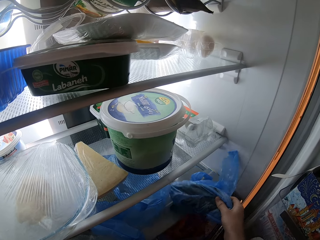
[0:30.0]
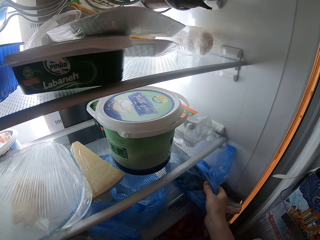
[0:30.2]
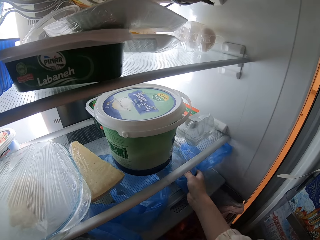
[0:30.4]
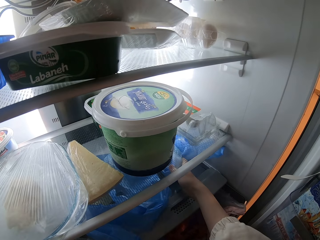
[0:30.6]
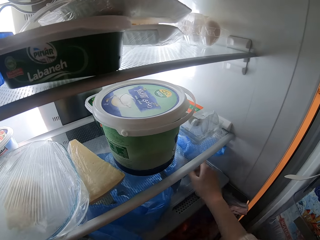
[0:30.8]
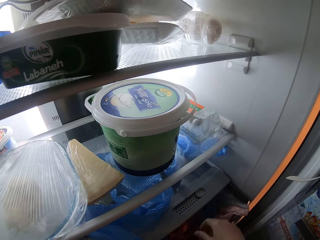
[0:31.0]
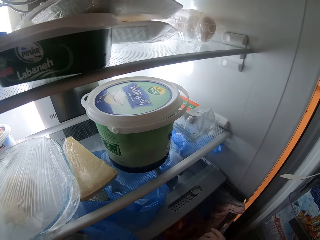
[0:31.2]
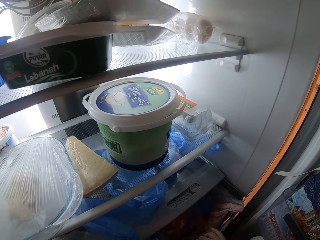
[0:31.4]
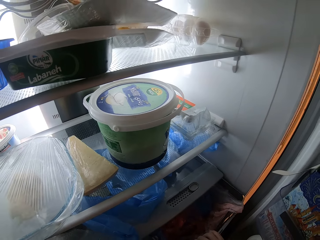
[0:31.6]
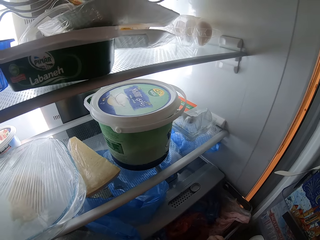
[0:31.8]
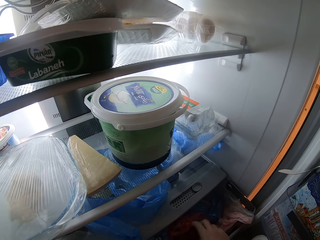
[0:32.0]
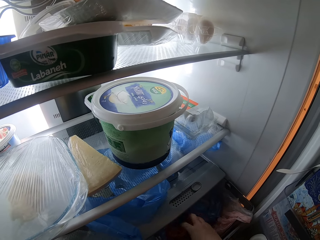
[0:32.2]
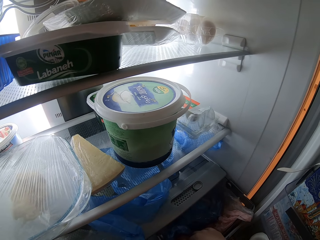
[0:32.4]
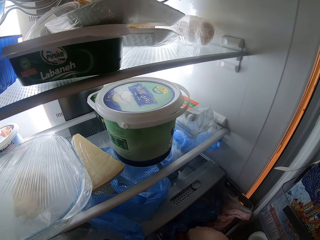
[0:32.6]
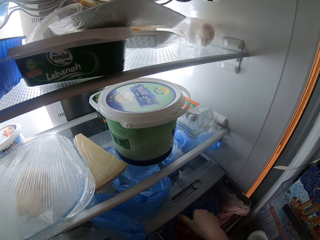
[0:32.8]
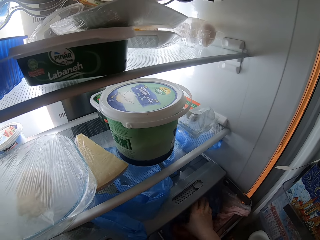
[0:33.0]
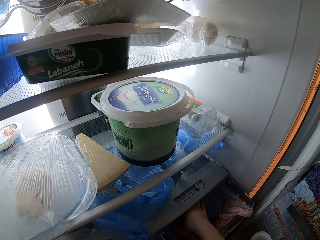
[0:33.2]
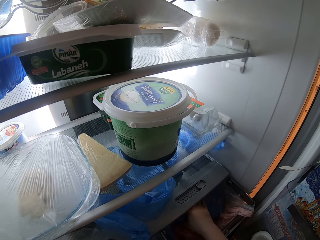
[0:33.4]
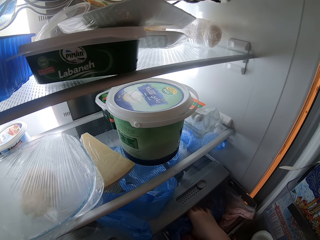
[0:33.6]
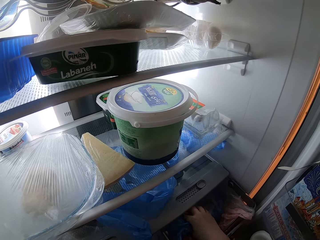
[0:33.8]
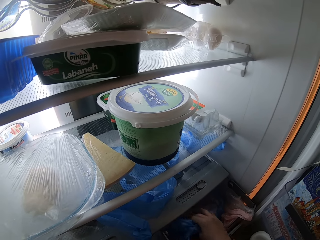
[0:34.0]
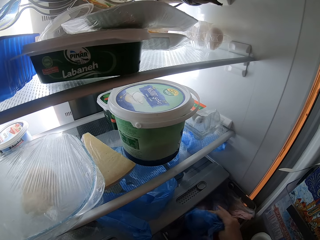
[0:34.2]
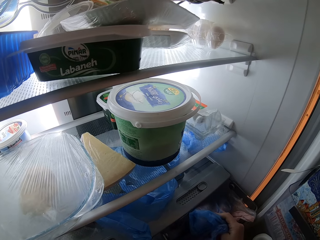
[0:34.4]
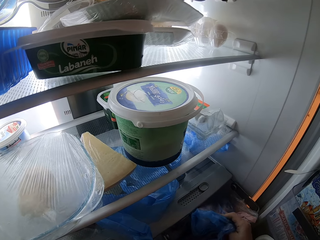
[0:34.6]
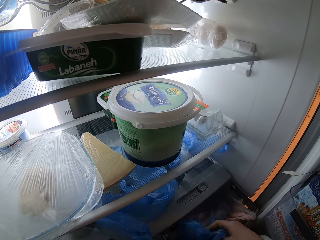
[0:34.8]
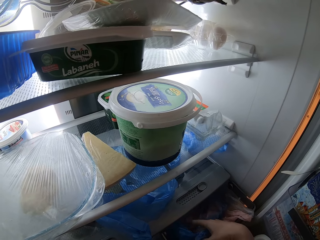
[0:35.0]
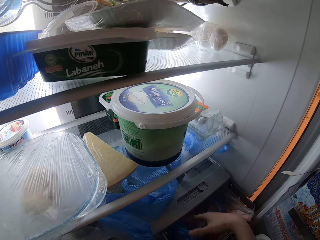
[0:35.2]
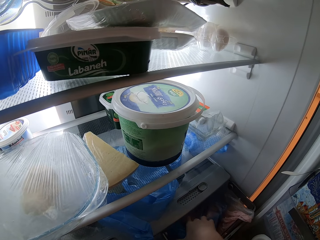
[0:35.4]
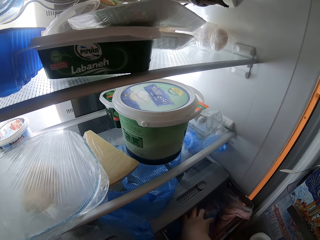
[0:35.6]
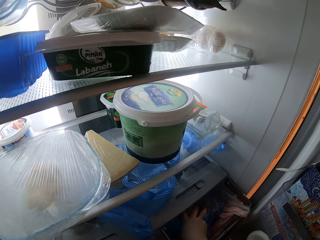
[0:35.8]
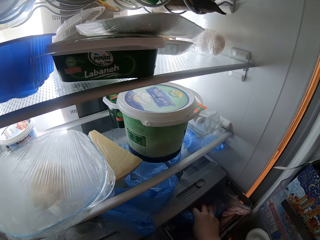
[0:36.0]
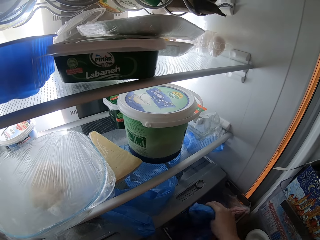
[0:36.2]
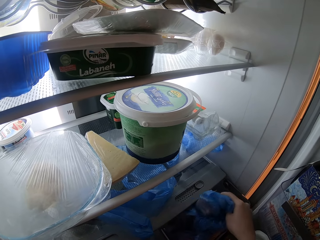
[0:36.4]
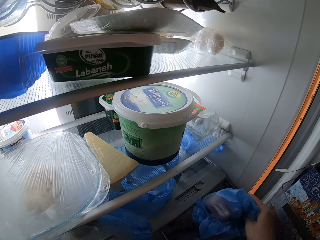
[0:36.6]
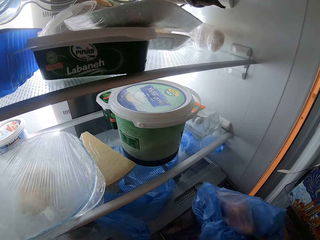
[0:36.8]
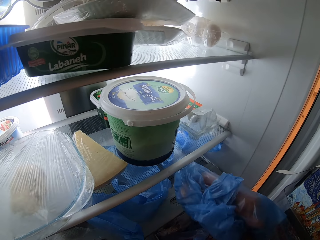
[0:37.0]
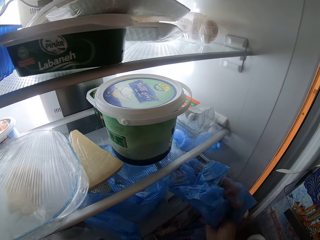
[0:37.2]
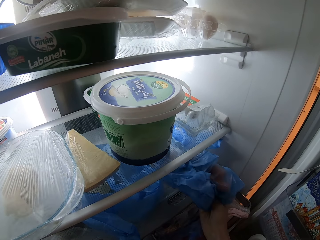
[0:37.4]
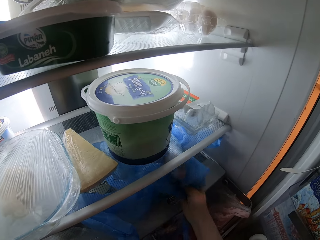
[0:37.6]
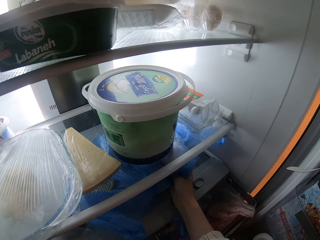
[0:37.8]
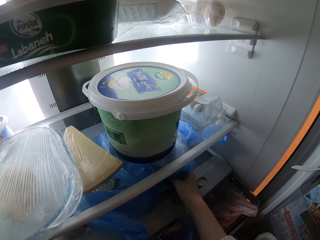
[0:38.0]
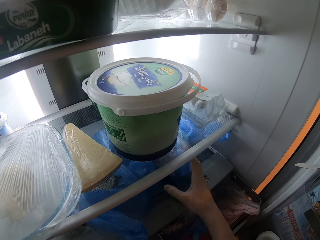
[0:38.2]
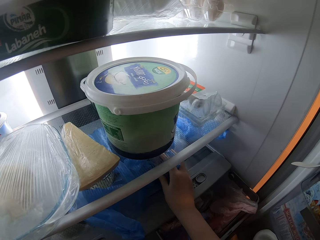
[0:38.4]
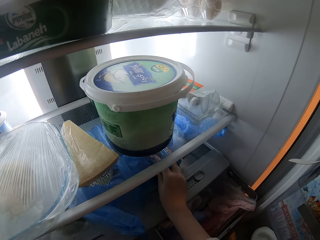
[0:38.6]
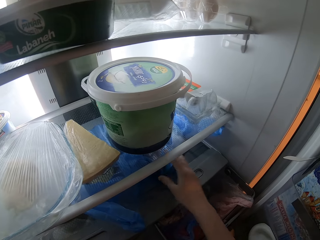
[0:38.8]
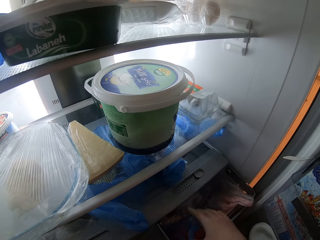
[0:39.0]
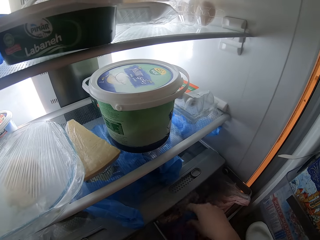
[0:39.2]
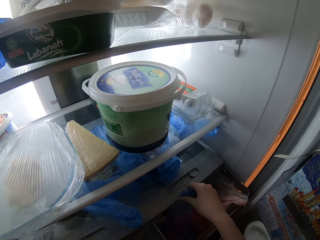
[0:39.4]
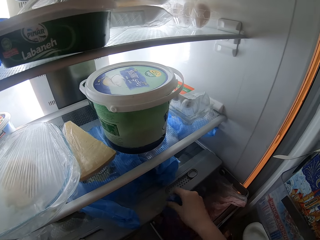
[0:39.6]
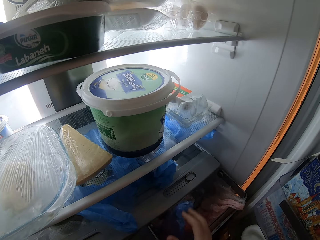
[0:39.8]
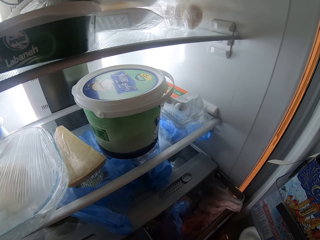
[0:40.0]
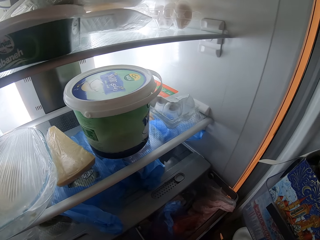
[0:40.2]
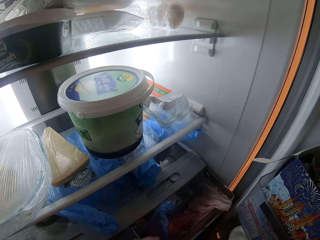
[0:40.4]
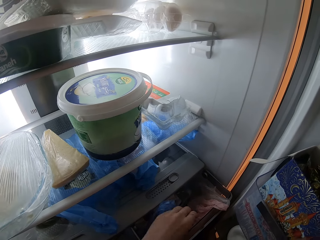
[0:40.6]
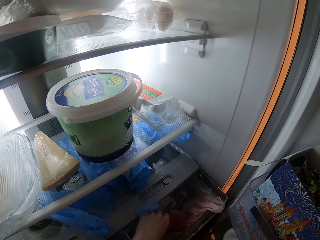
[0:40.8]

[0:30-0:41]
The camera wearer takes an item from the shelf. They put the item in a different section of the fridge. They pull out the shelf. They touch items in the shelf. They pull out an item from the shelf. They put the item in a different section of the fridge.

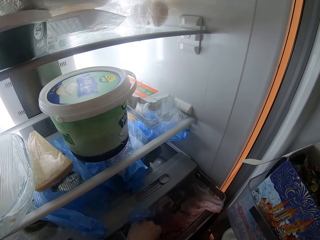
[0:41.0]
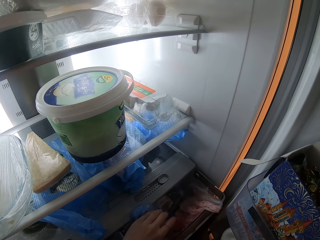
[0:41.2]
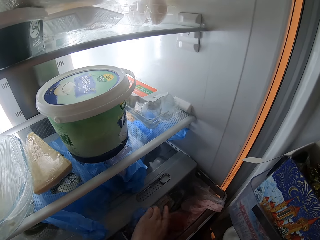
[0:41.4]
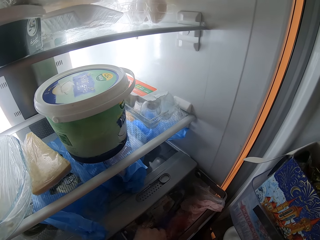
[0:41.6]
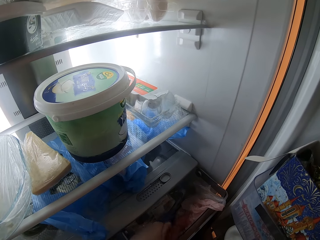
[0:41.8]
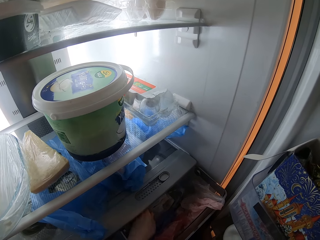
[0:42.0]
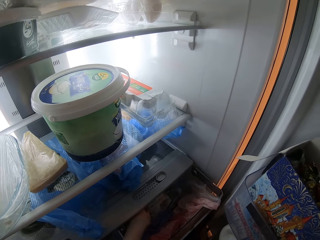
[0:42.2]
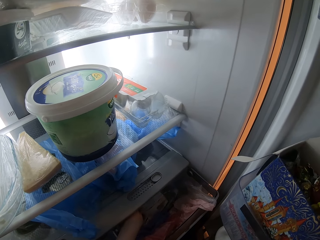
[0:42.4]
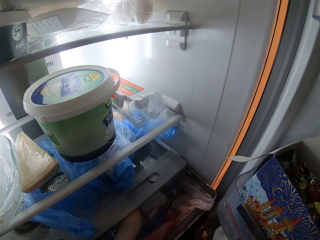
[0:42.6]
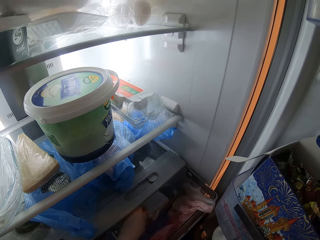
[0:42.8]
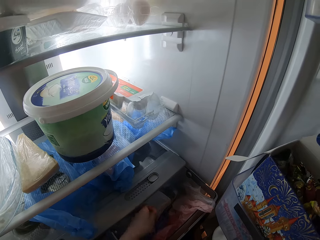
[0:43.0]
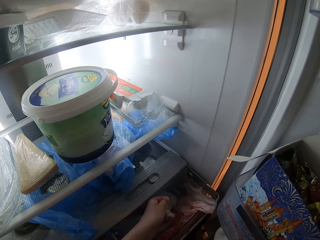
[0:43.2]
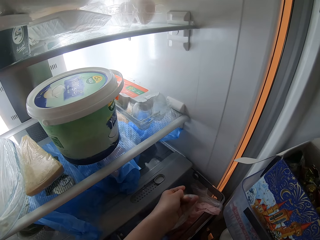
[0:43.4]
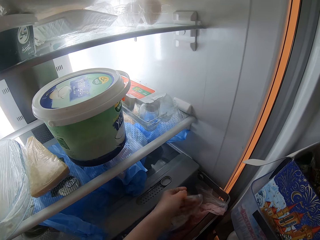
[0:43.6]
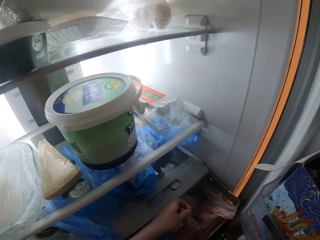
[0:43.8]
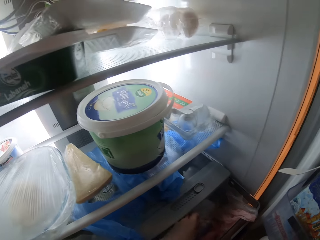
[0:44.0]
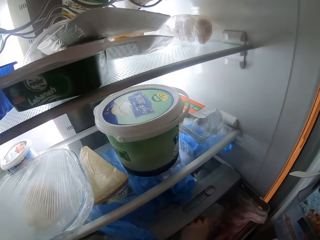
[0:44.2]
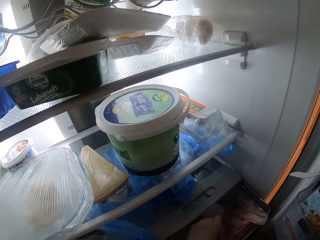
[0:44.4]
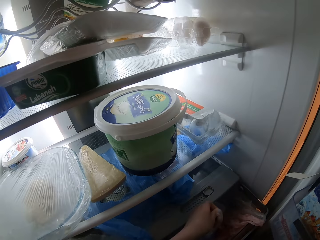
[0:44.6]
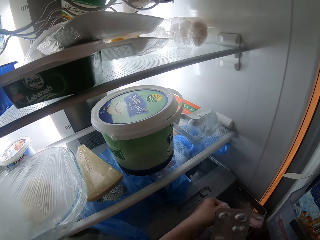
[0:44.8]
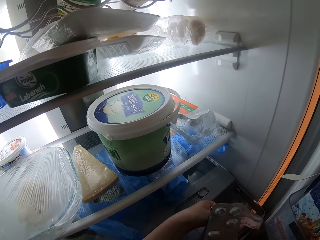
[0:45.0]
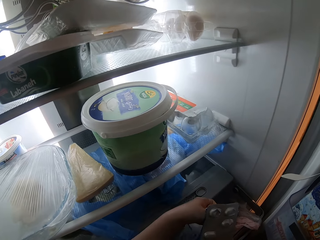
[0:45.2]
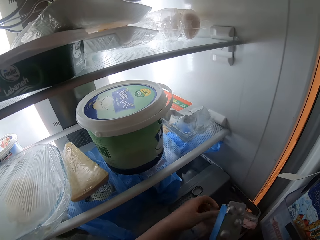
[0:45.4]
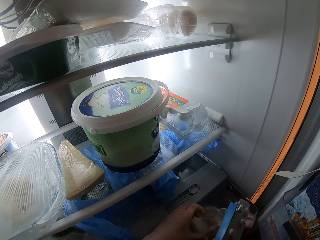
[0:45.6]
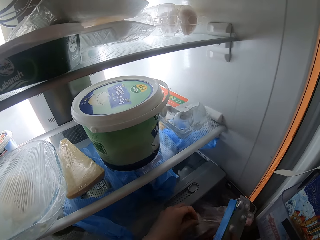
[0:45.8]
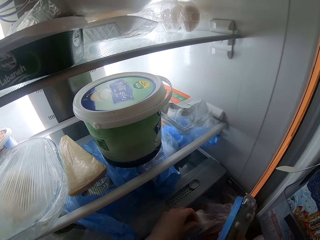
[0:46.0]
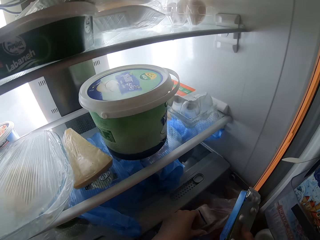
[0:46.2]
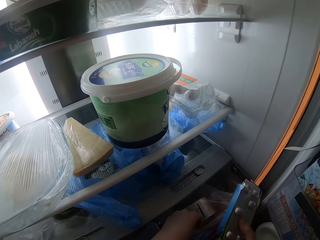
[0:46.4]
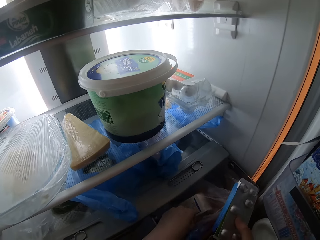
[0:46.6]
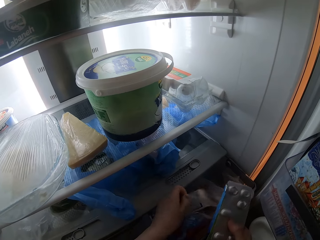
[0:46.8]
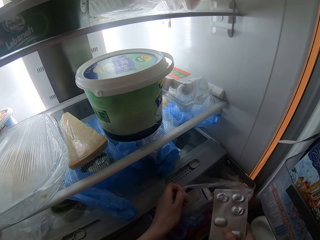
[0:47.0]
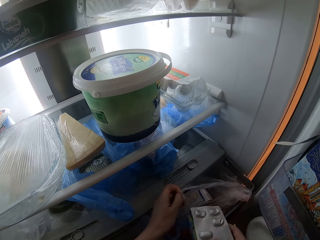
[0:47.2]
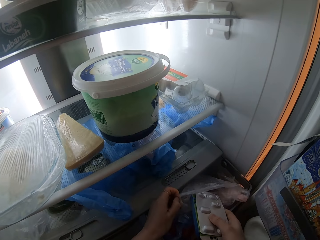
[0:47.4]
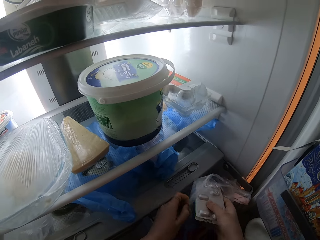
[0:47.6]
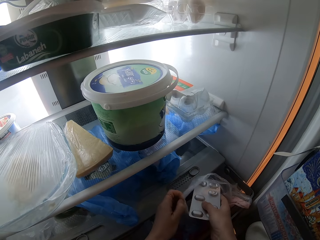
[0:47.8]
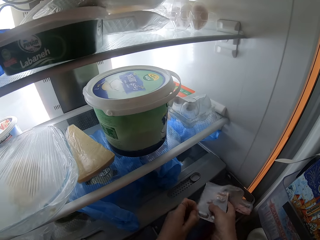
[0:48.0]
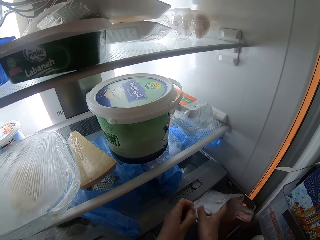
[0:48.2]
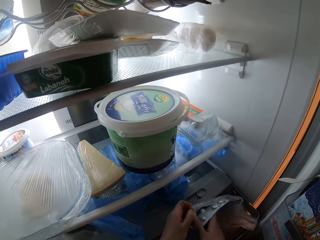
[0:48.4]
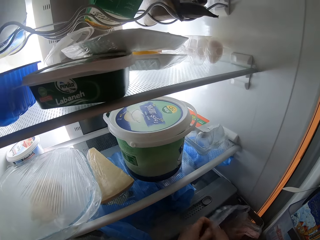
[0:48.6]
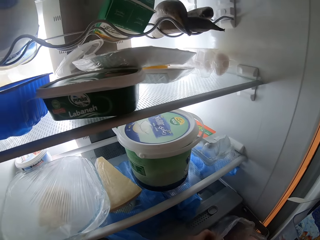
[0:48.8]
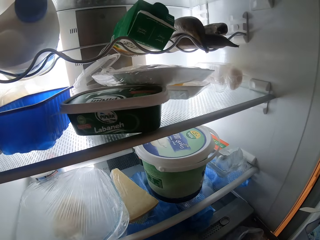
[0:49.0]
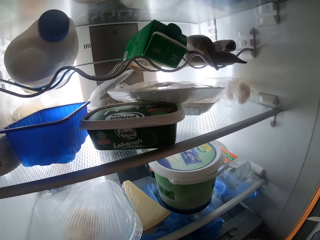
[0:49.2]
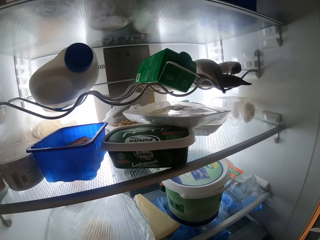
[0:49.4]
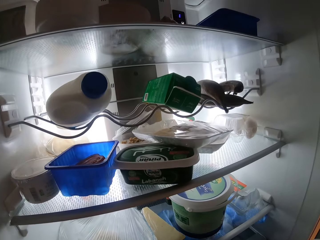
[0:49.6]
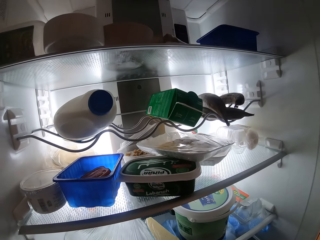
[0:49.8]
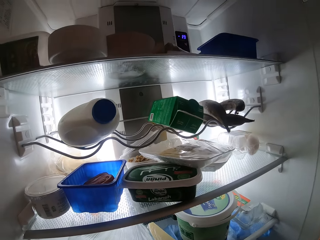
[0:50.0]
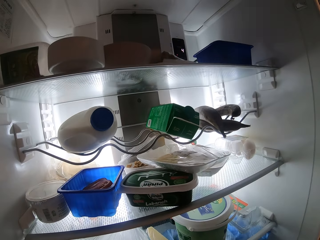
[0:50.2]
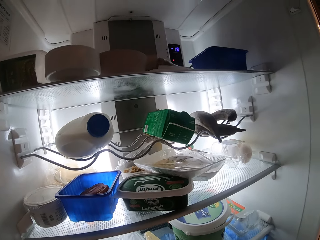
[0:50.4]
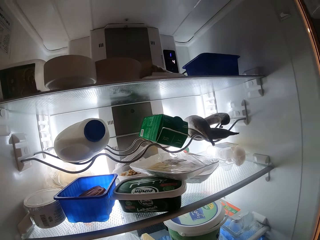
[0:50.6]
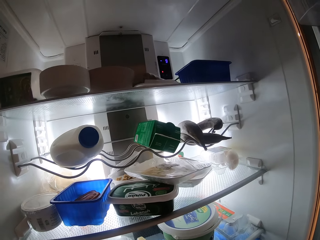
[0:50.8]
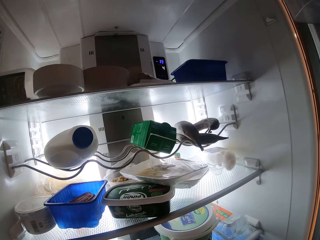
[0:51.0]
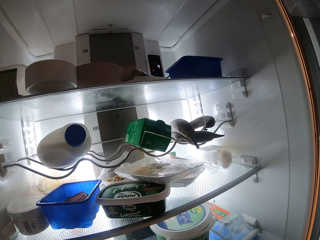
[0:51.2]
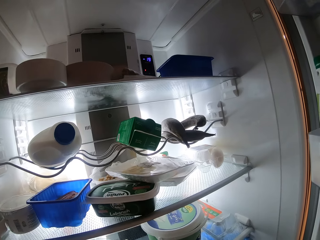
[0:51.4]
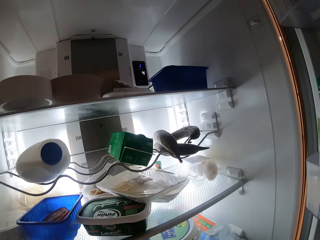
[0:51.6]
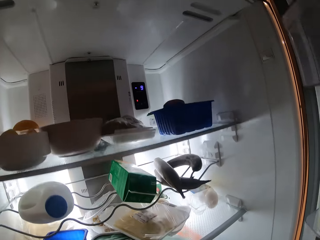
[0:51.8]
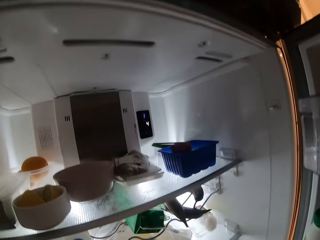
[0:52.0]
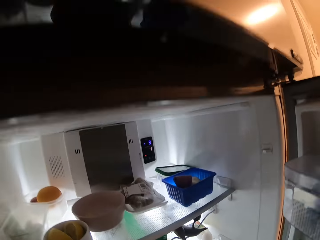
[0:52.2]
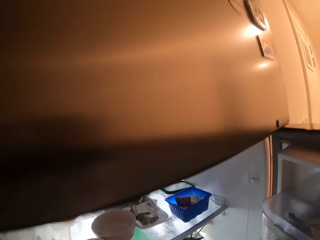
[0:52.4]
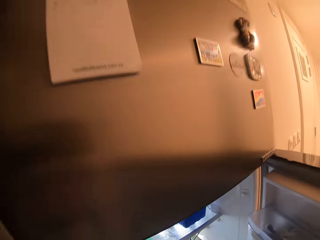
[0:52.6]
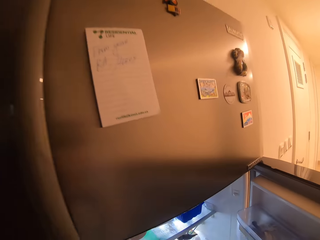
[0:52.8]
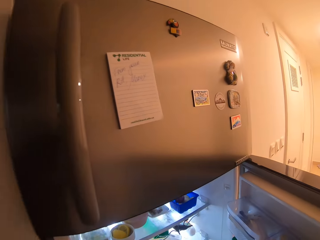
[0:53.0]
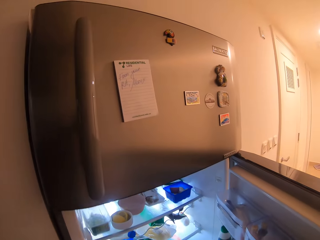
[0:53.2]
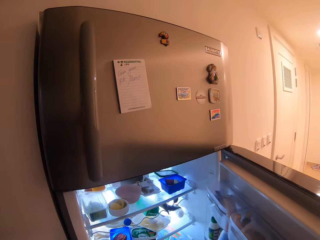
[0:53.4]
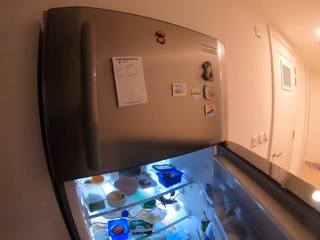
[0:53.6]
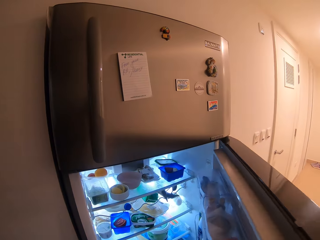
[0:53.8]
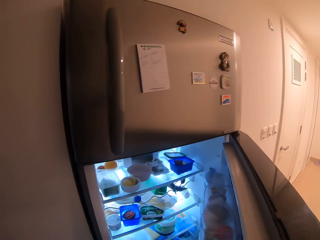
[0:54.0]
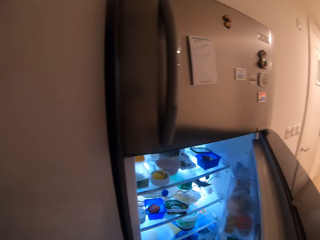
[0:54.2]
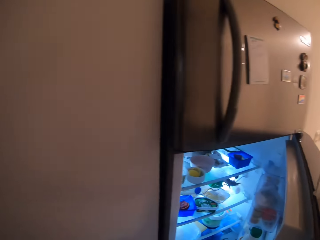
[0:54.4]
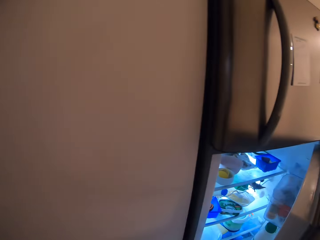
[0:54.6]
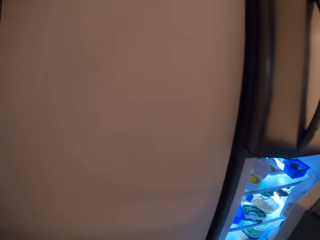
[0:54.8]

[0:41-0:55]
The camera wearer touches items in the shelf. They open up a polythene bag in the shelf. They put tablets in the bag. They stand from the shelf.
